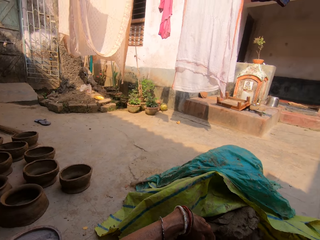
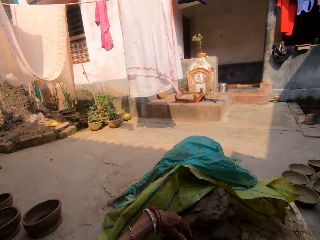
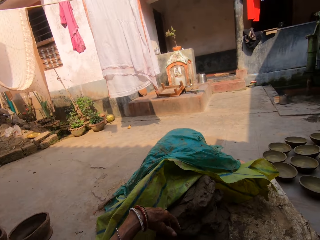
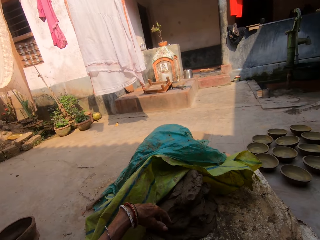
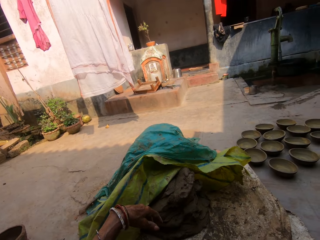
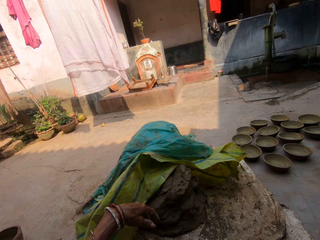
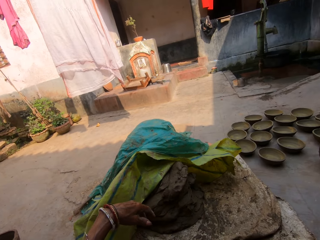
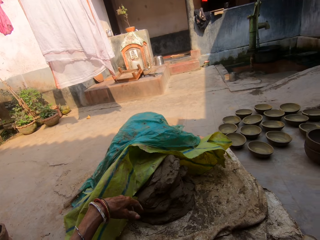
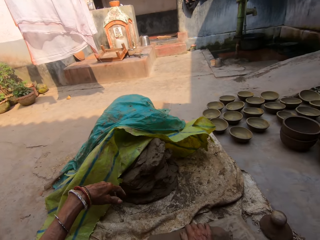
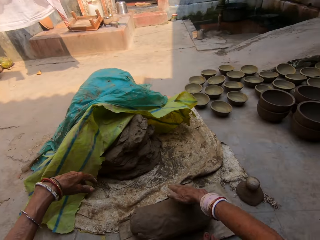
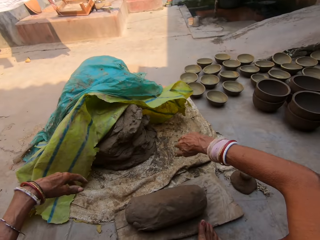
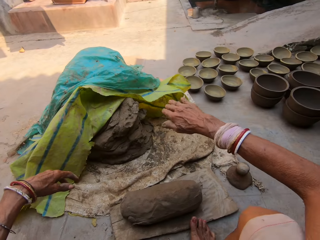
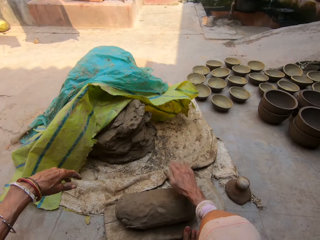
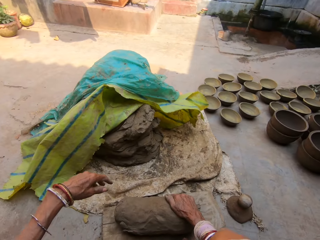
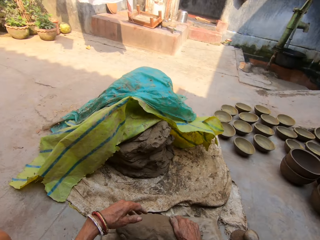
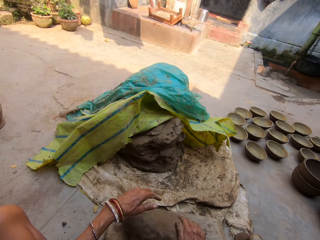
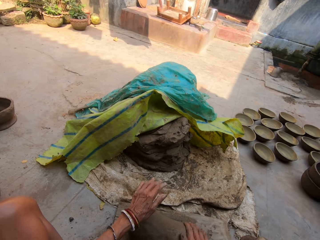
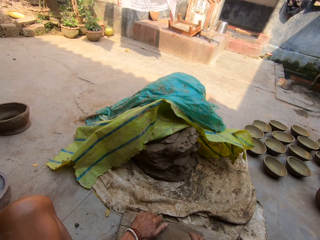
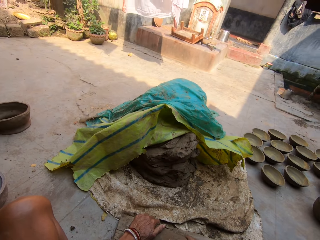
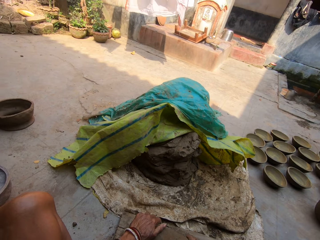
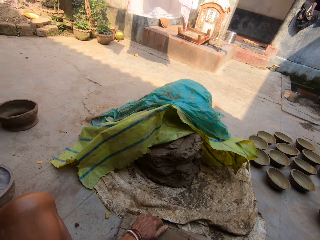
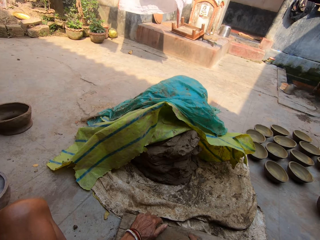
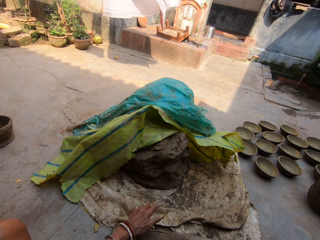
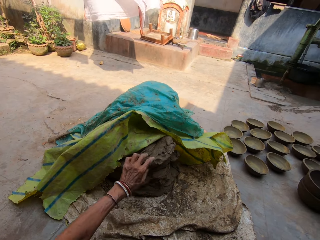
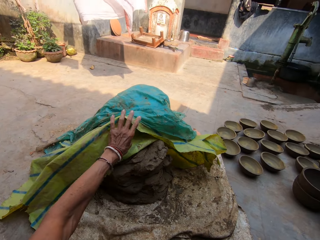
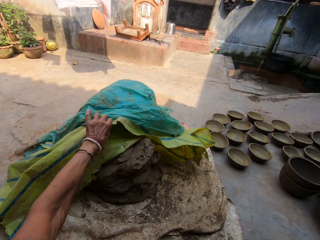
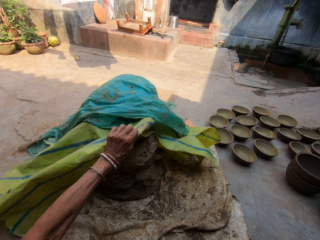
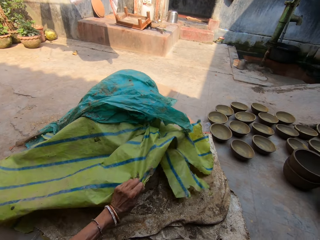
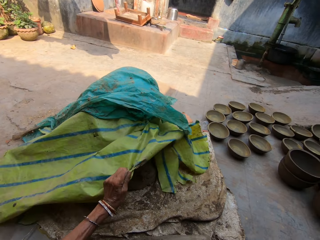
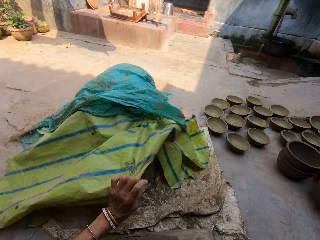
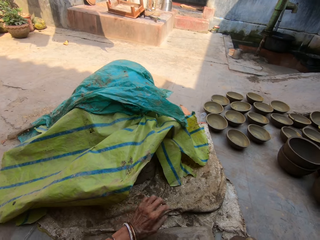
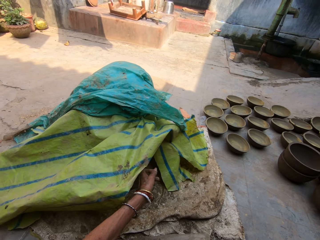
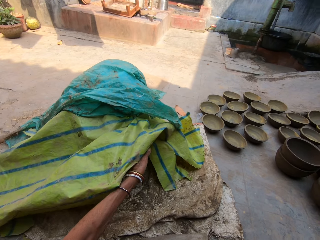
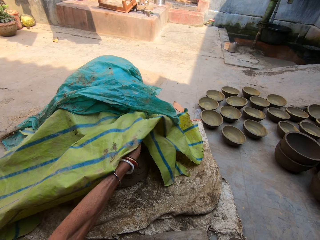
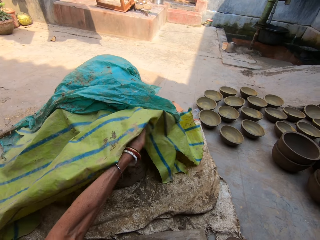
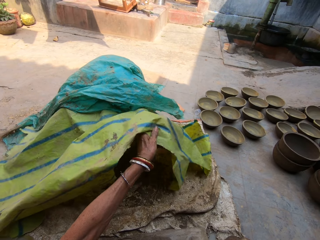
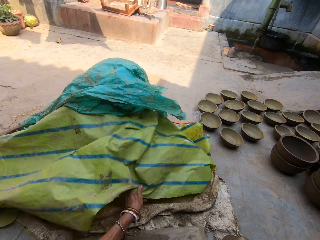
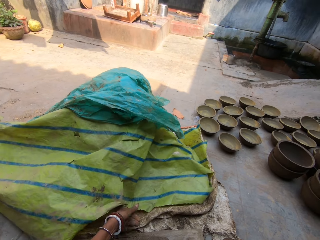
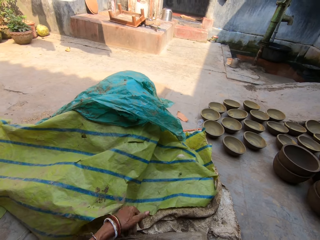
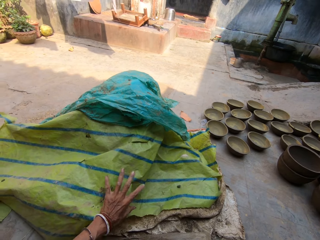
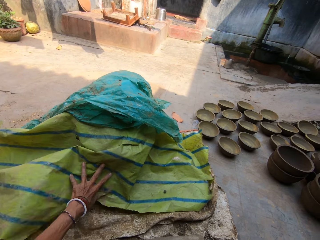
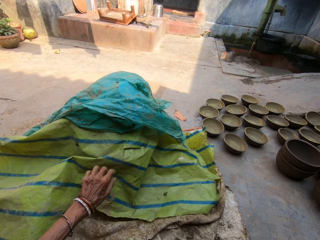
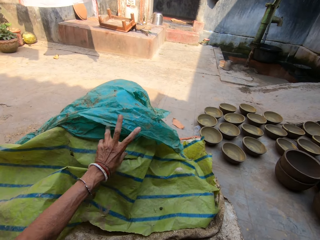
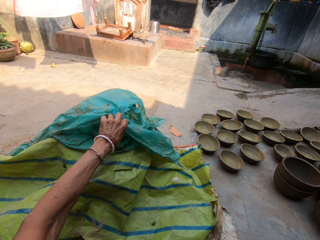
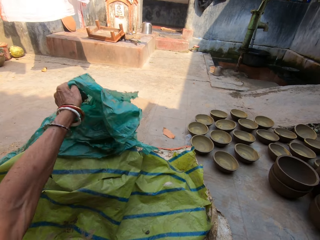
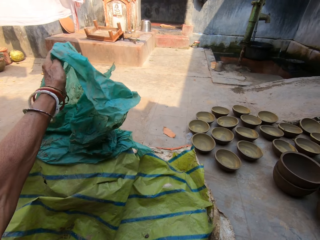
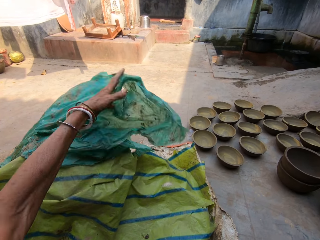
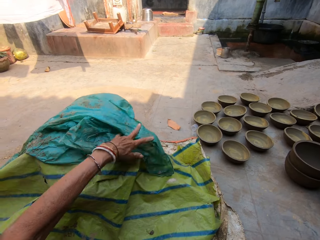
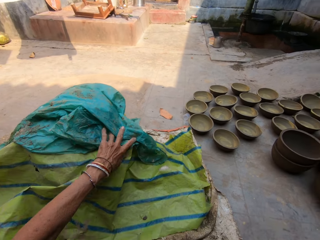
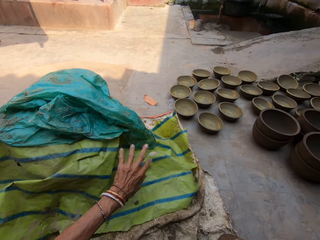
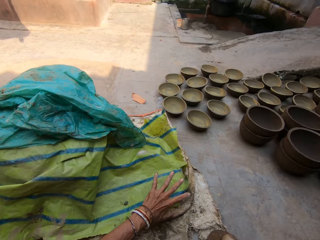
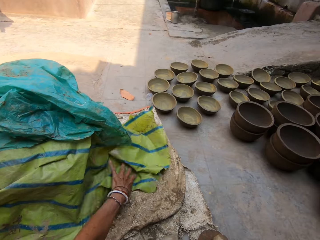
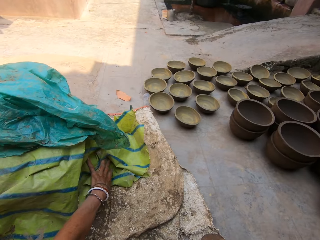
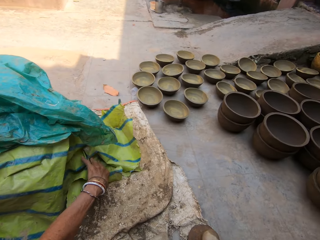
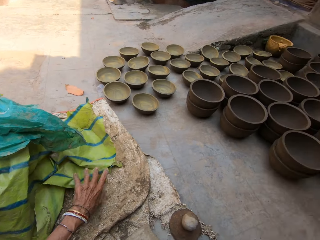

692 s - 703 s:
The camera wearer hits the clay with her hands. She closes the clay with the sack.

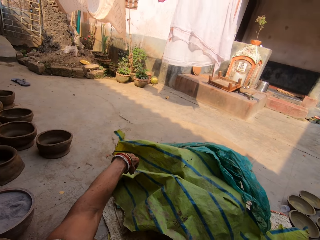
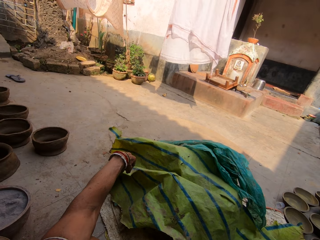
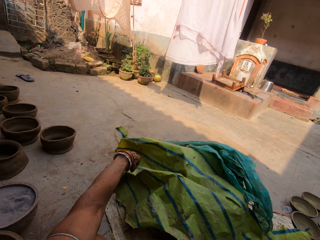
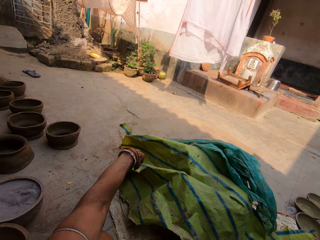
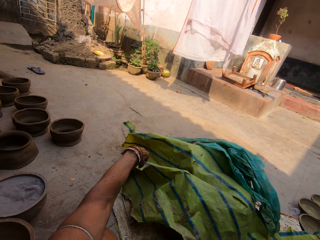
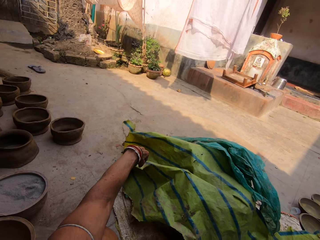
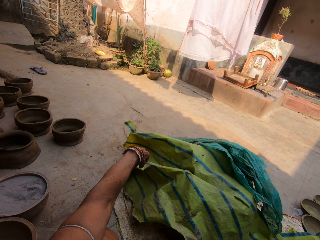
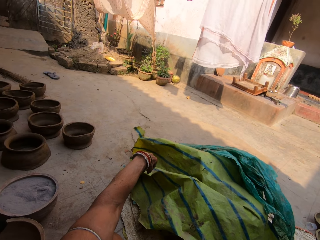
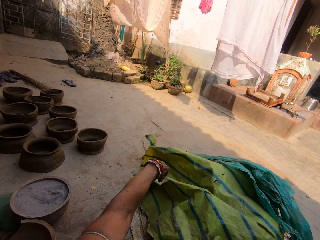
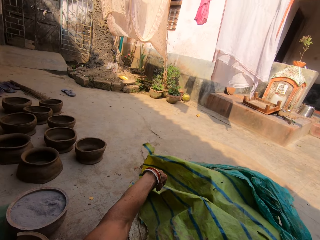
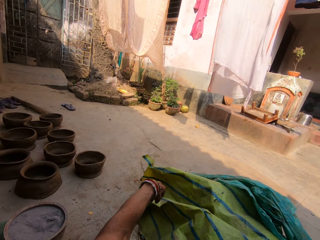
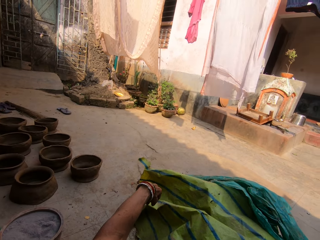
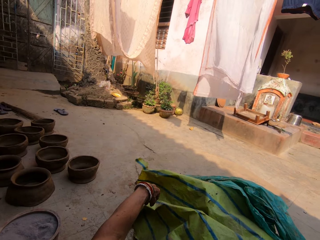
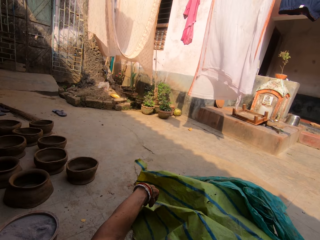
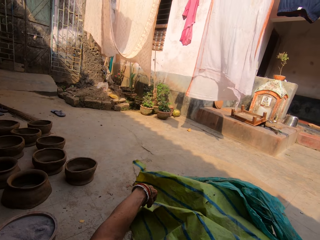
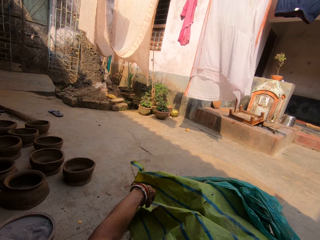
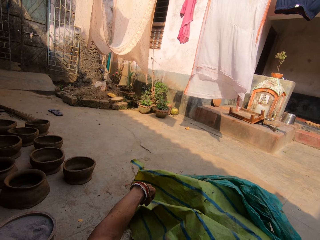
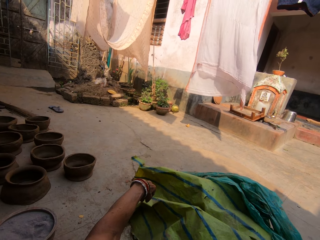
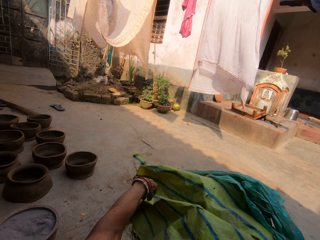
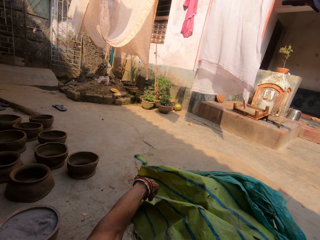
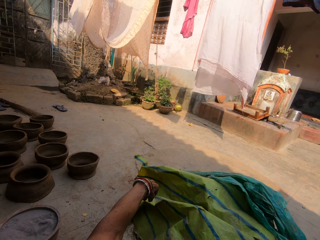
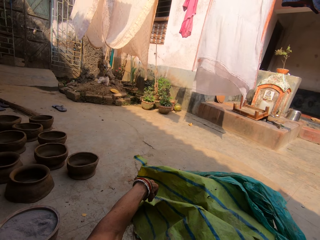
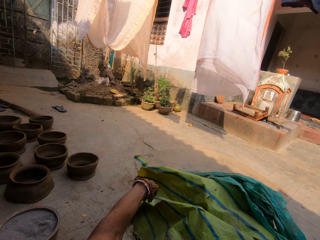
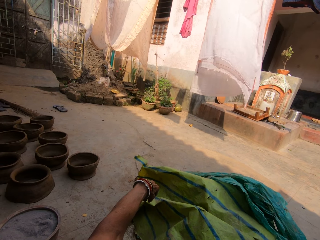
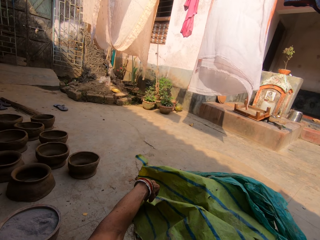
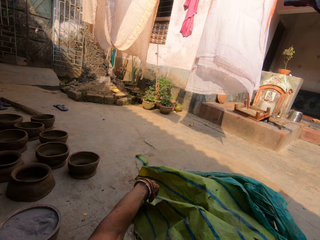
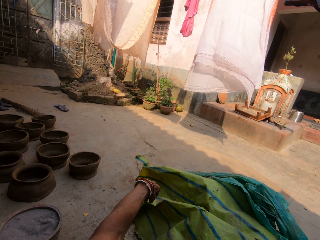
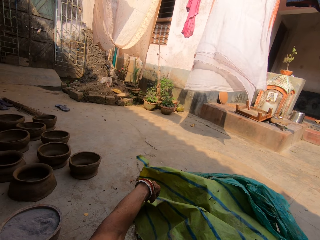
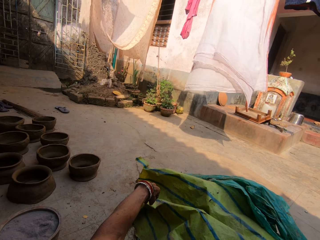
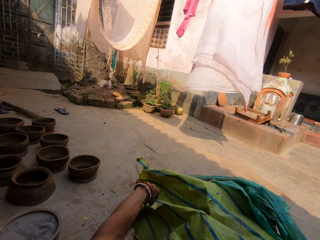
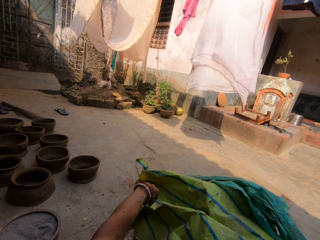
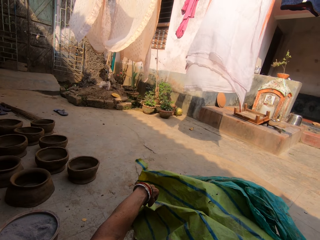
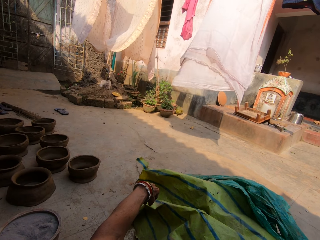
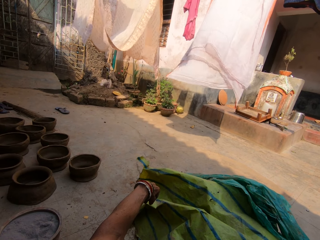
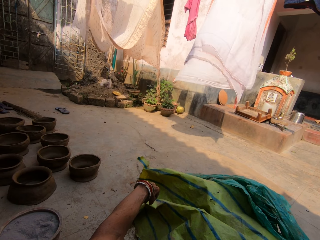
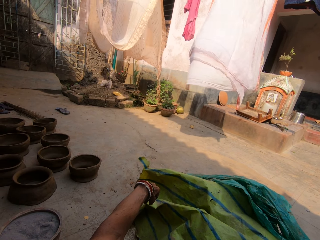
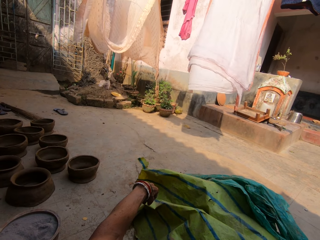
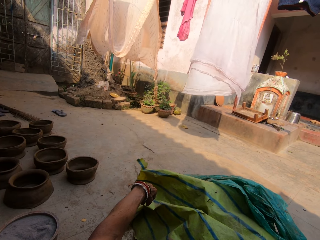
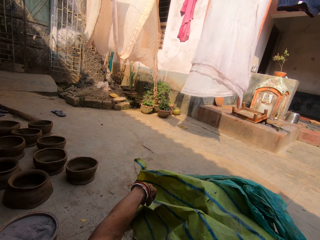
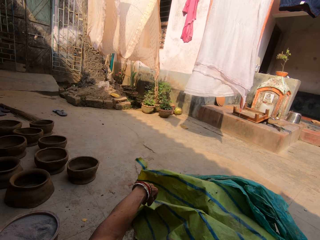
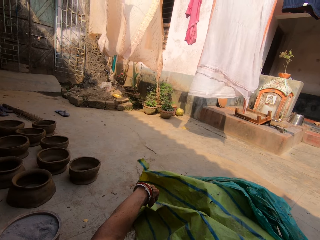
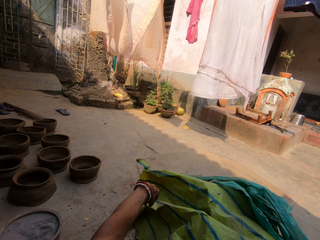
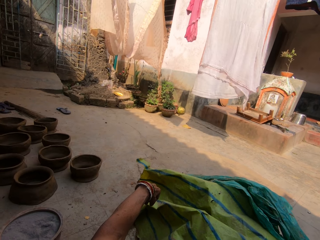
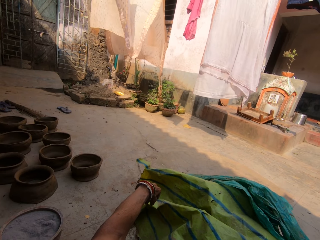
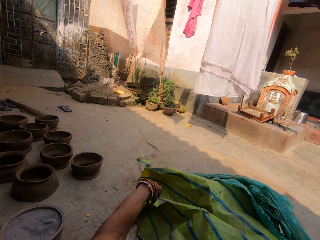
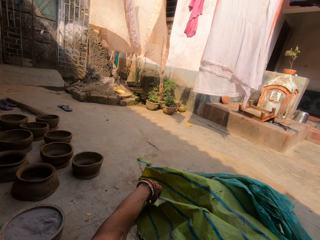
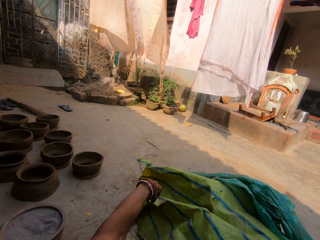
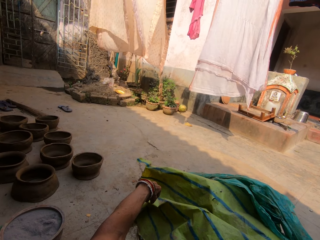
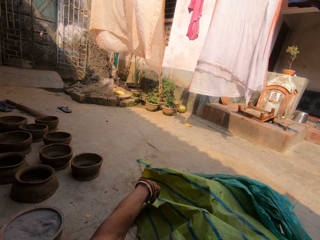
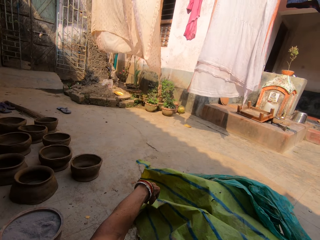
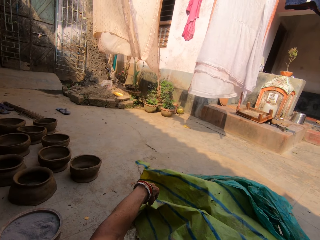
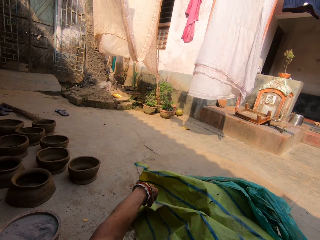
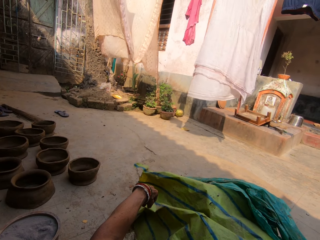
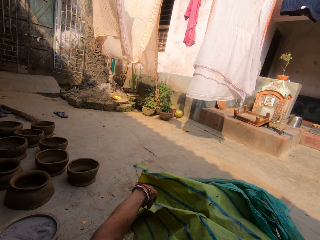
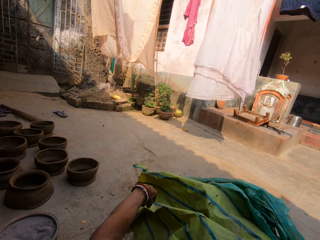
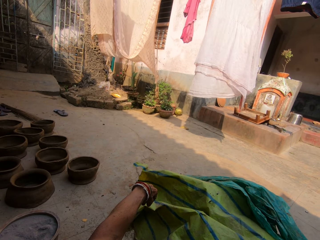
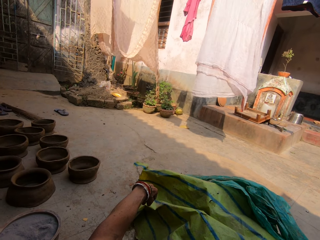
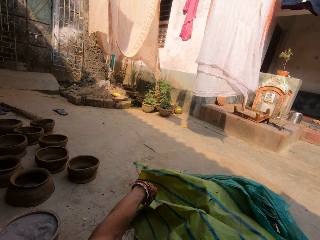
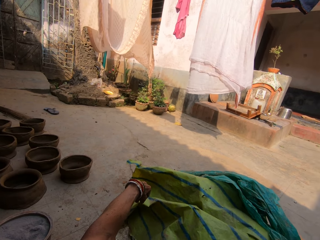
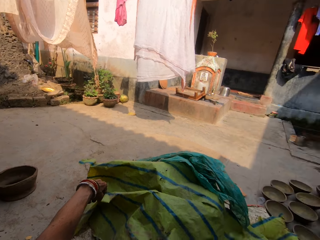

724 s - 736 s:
The camera wearer looks around.
